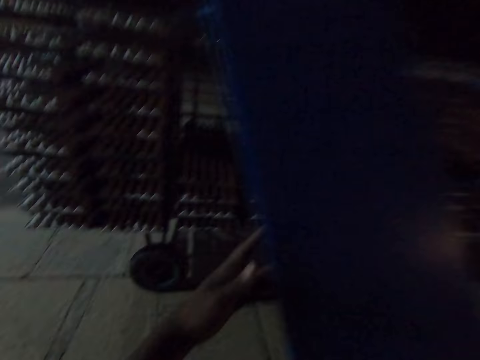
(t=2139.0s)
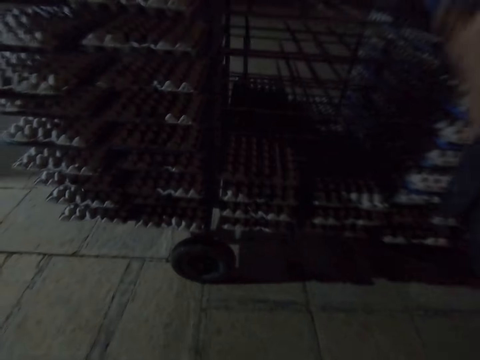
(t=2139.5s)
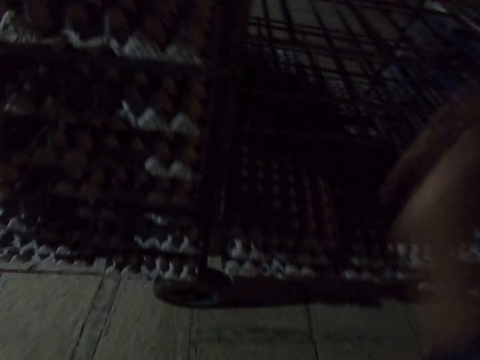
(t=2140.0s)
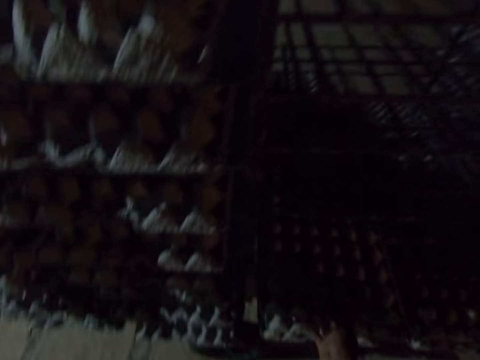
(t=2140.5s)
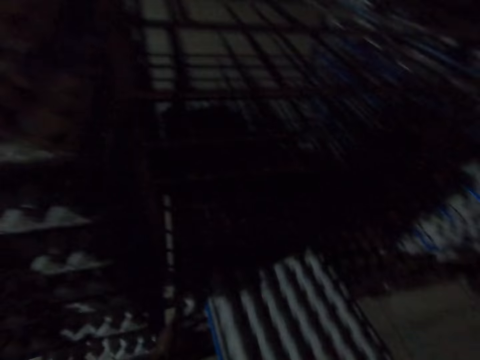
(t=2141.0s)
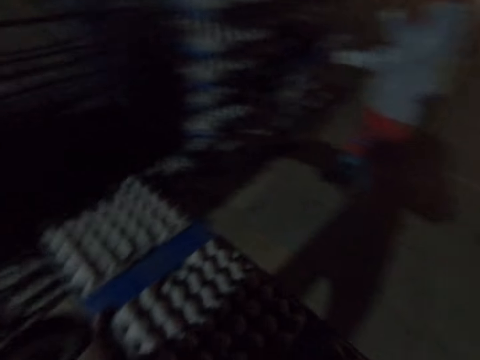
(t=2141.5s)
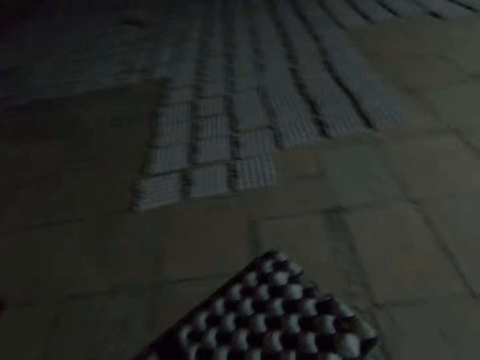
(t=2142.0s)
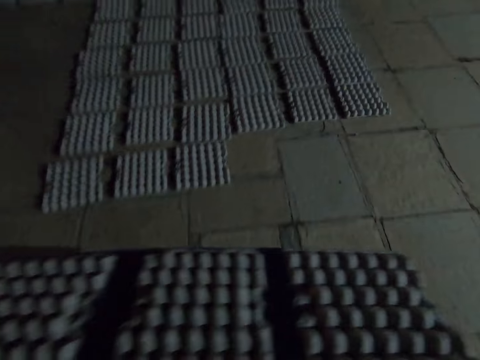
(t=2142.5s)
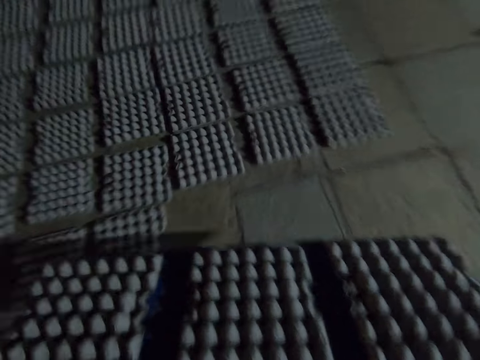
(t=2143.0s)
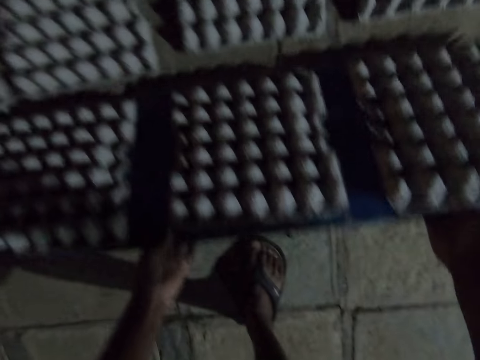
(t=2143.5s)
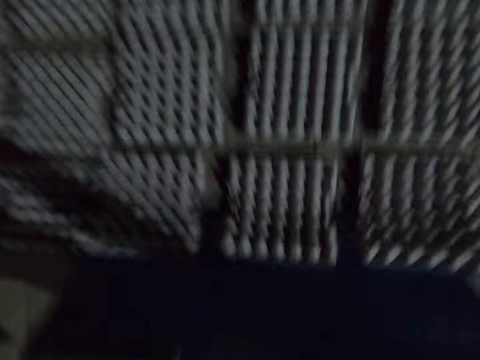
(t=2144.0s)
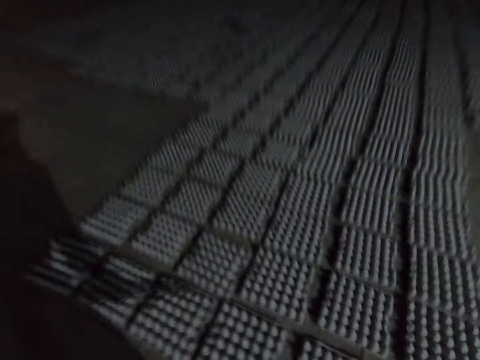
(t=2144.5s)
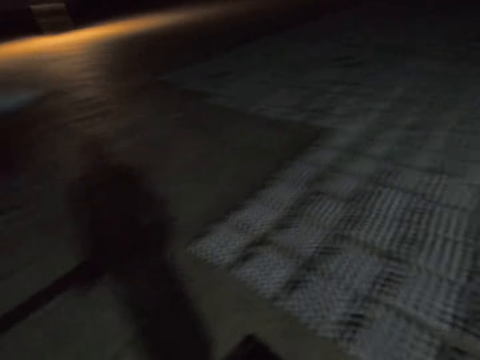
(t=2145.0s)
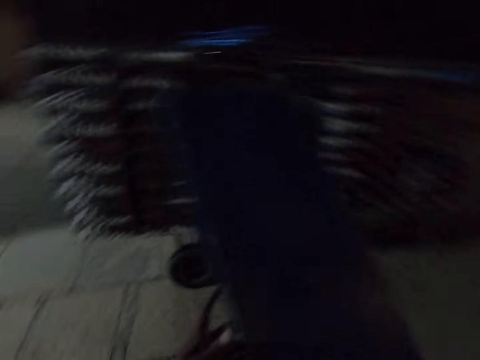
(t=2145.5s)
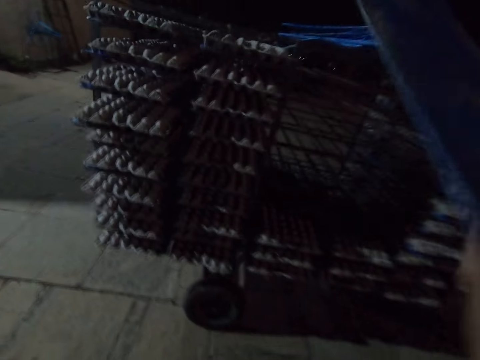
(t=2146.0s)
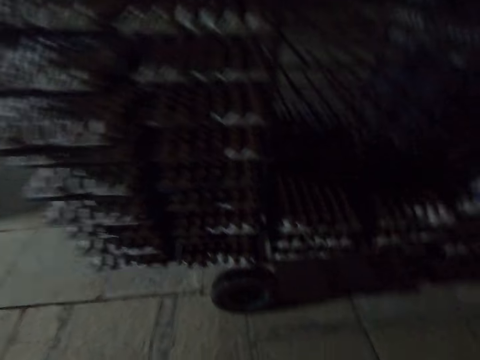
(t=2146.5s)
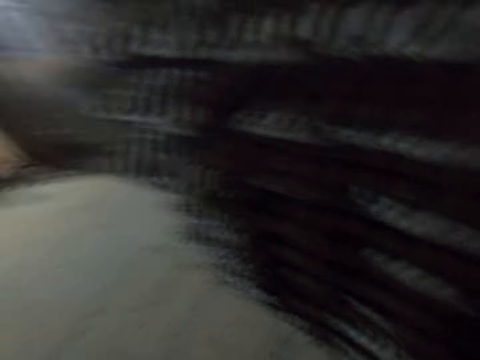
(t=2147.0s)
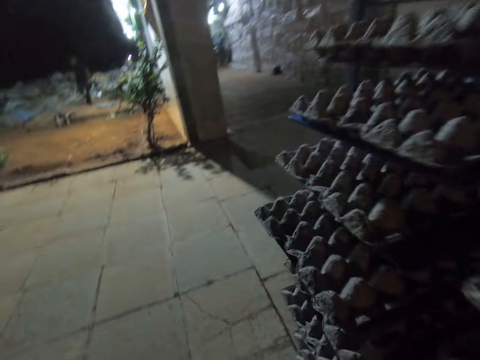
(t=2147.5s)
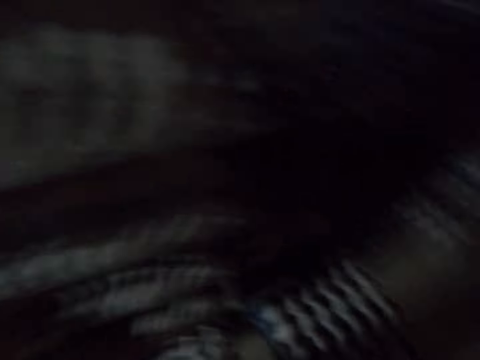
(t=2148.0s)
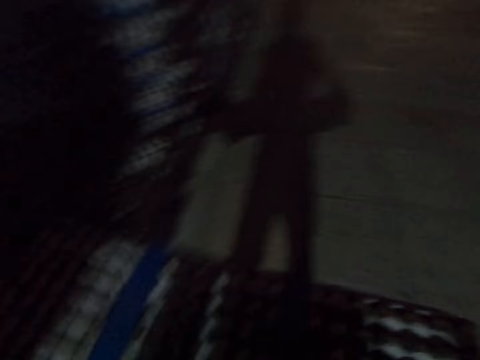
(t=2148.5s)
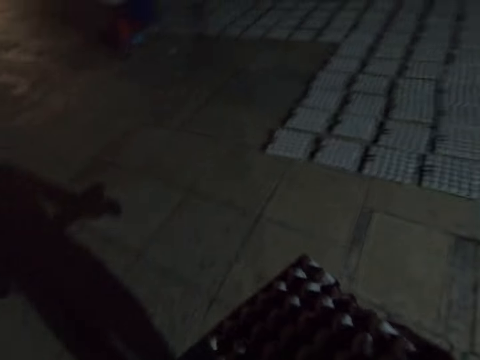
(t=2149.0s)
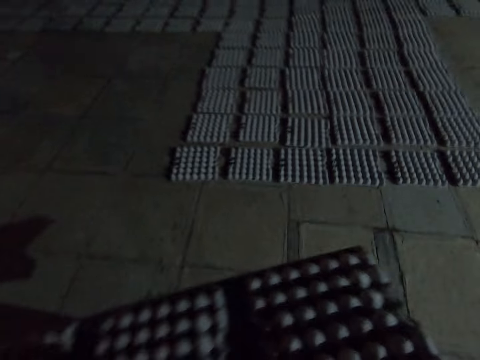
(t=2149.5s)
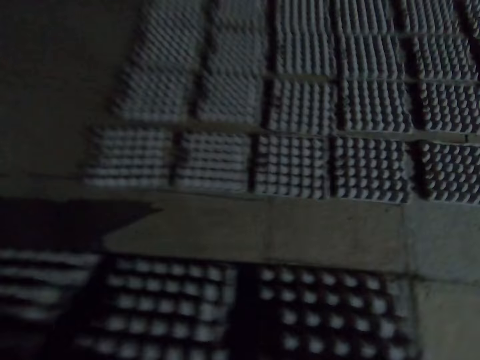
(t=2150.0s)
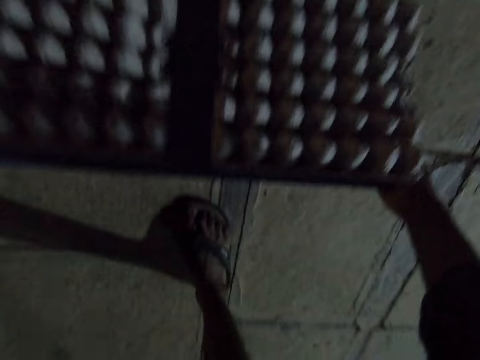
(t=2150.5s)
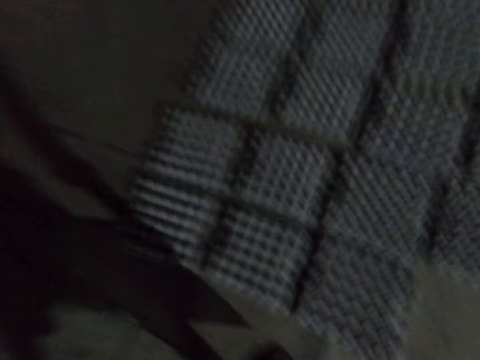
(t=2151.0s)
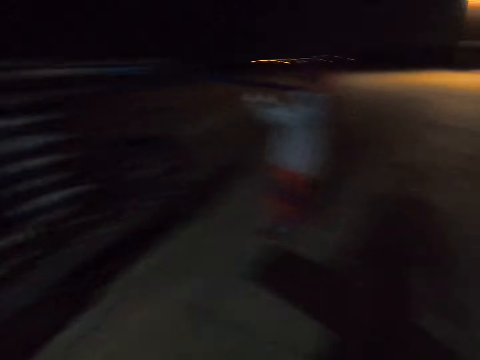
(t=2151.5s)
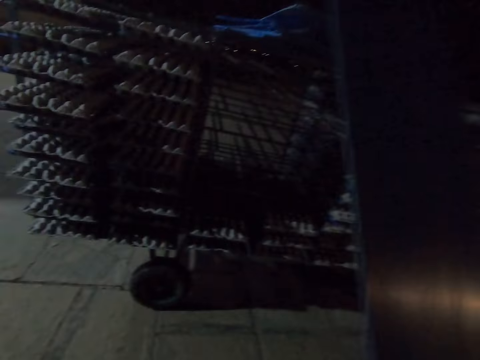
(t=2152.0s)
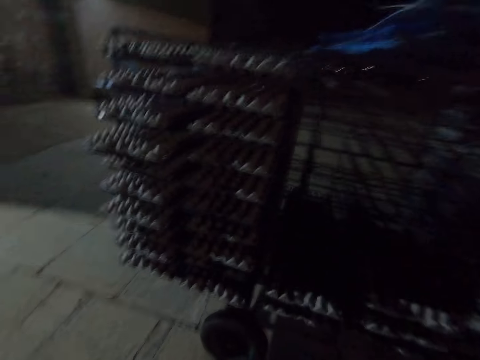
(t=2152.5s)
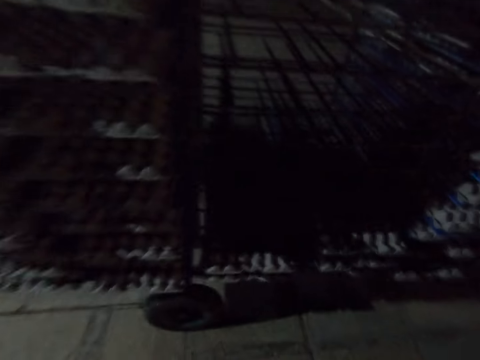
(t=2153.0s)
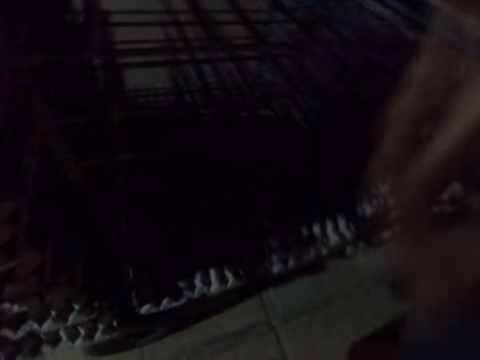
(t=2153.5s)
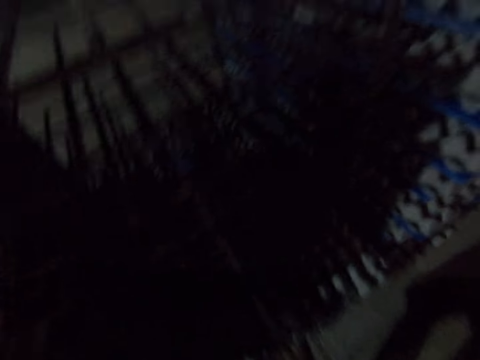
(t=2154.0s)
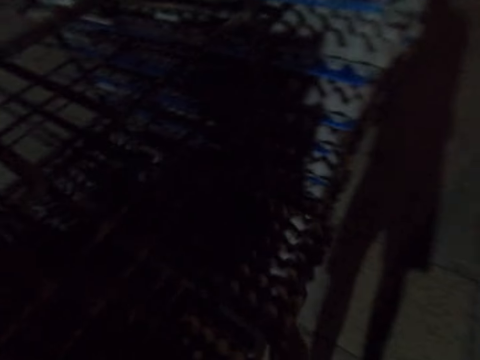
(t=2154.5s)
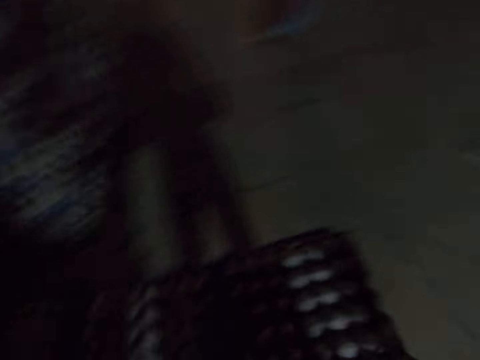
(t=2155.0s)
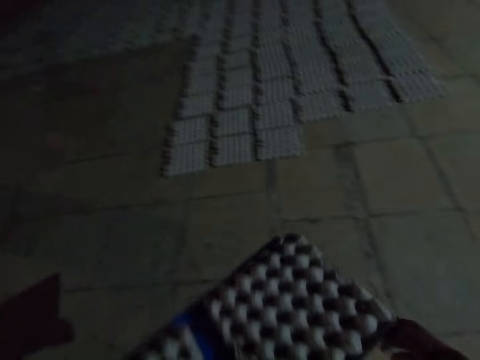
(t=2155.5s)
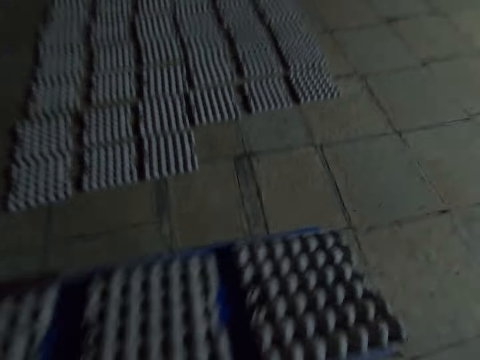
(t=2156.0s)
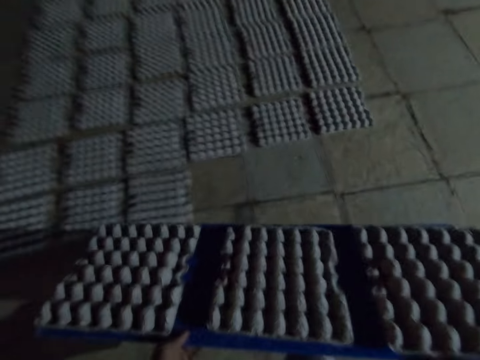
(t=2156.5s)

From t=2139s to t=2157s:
The camera wearer walks across the warehouse. They place the plastic board on the trolley. They pull the plastic board from the trolley. They pick egg trays from the rack. They walk around the compound. They place the paper egg trays on the floor. They walk across the warehouse. They place the plastic board on the trolley. They look around the compound. They pick egg trays from the rack. They pull the plastic board from the trolley. They walk around the compound. They place the paper egg trays on the floor. They look around. They walk around the compound. They place the plastic board on the trolley. They pull the plastic board from the trolley. They pick egg trays from the rack. They walk around the compound.

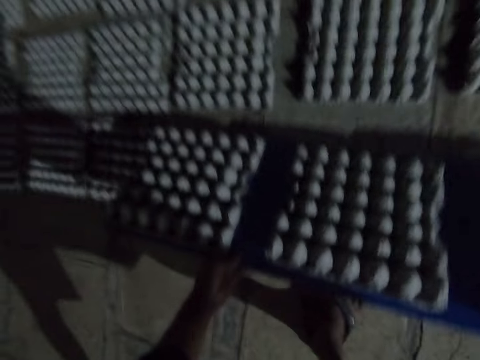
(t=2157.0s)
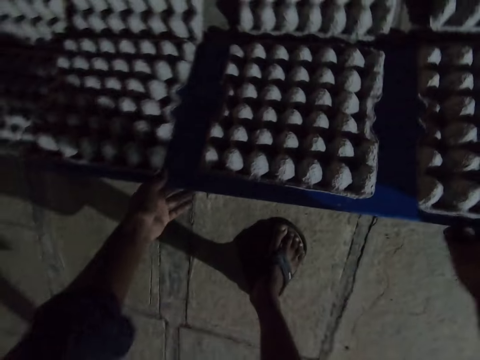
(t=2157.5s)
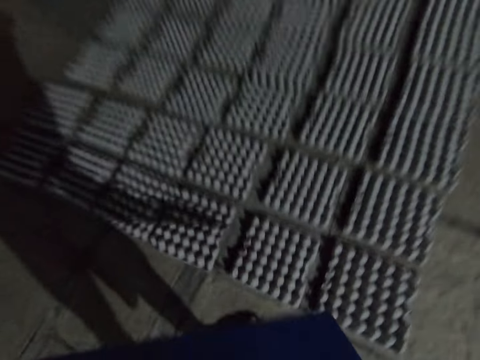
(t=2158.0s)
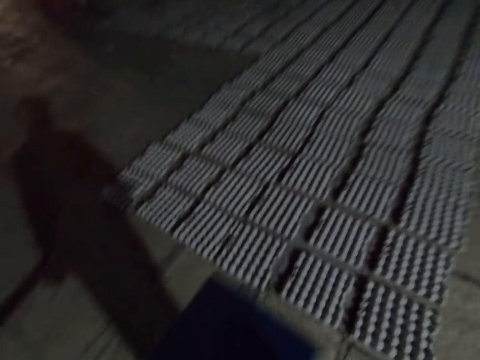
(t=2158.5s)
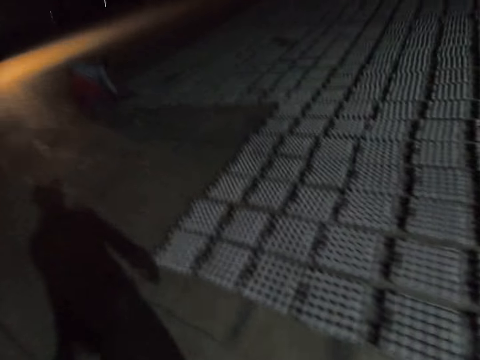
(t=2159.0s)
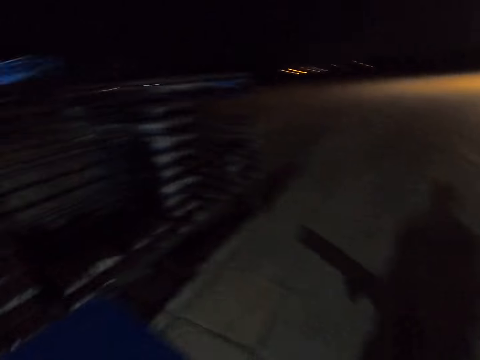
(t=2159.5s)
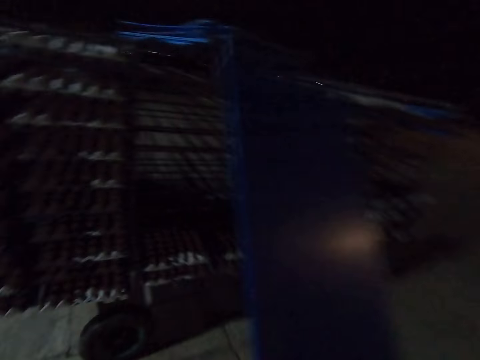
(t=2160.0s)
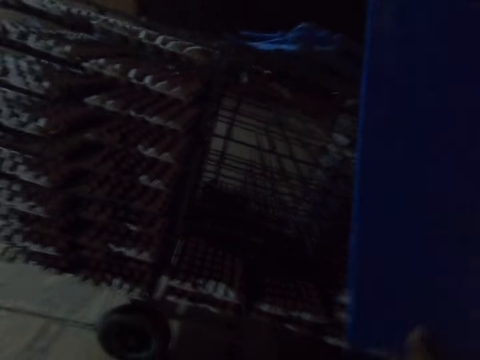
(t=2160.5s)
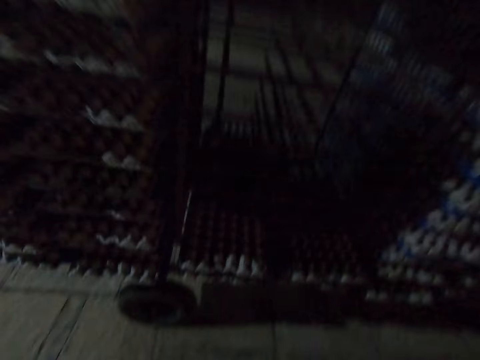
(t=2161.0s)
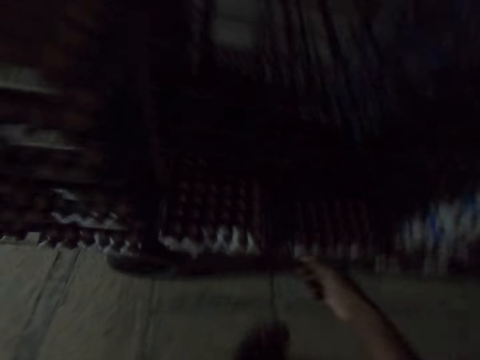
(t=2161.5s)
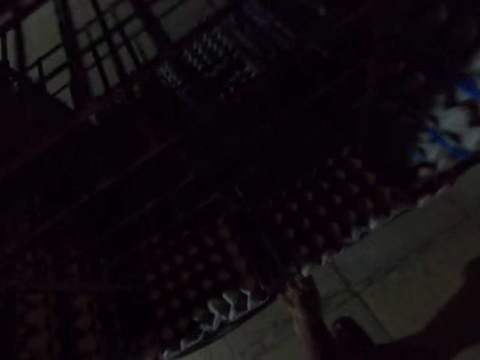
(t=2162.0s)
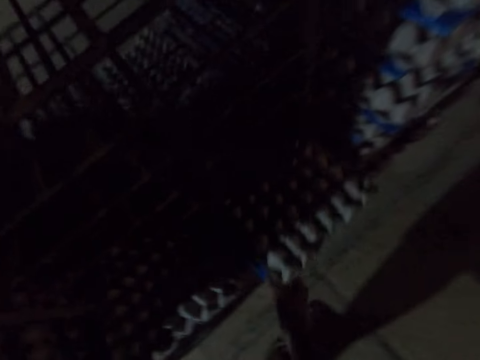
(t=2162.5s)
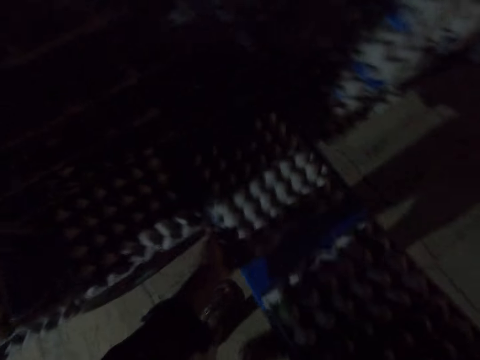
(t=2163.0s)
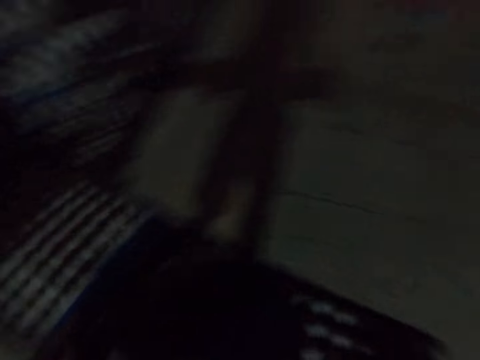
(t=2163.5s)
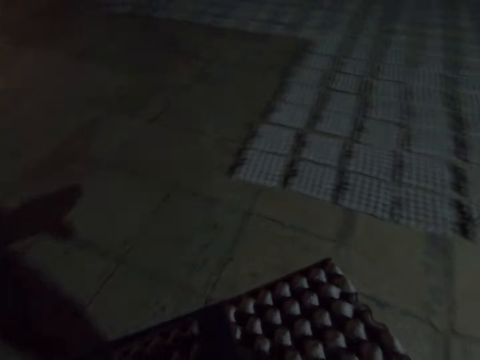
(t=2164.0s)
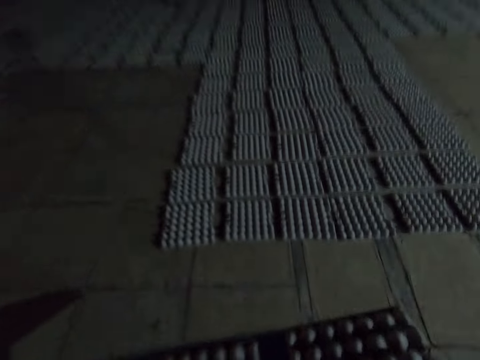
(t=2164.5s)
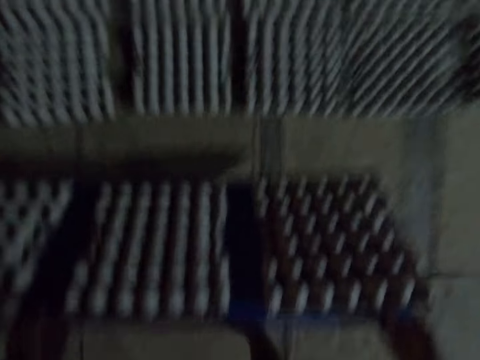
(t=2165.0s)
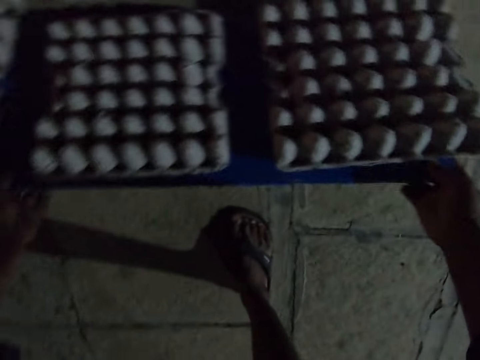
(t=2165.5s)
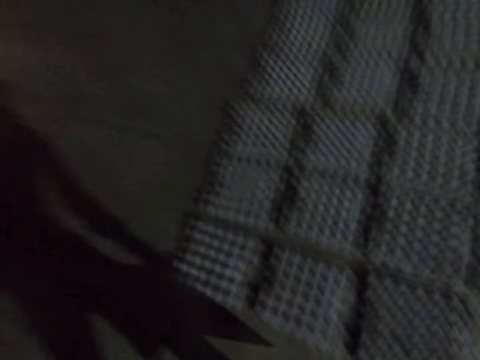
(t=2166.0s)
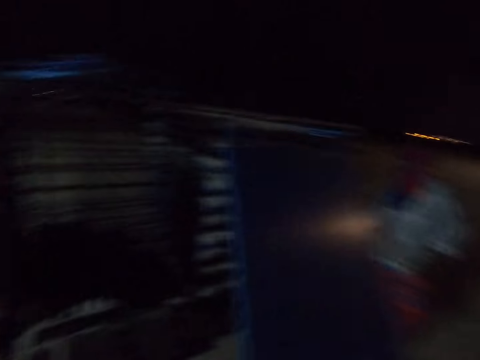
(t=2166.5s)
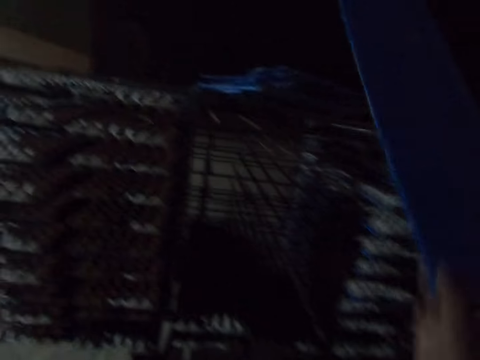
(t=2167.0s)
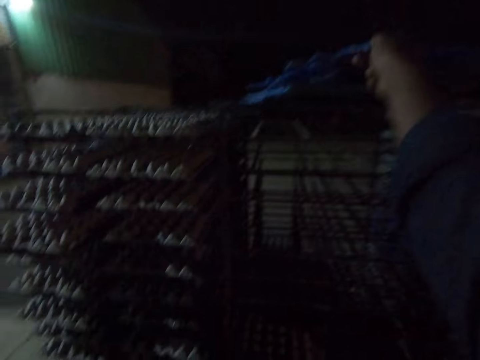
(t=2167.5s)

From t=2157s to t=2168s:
The camera wearer places the paper egg trays on the floor. They walk across the warehouse. They place the plastic board on the trolley. They pick egg trays from the rack. They pull the plastic board from the trolley. They walk around the compound. They place the paper egg trays on the floor. They walk across the warehouse. They place the plastic board on the trolley.
